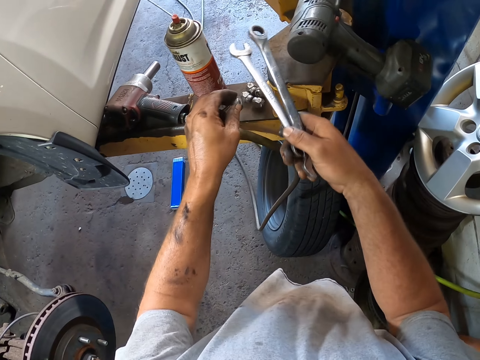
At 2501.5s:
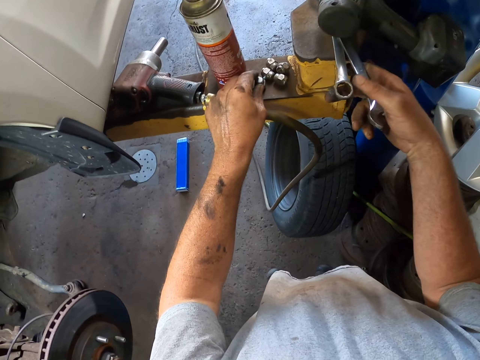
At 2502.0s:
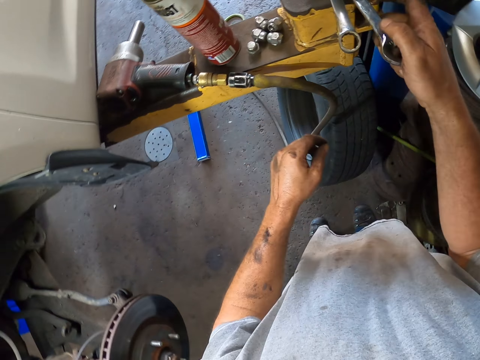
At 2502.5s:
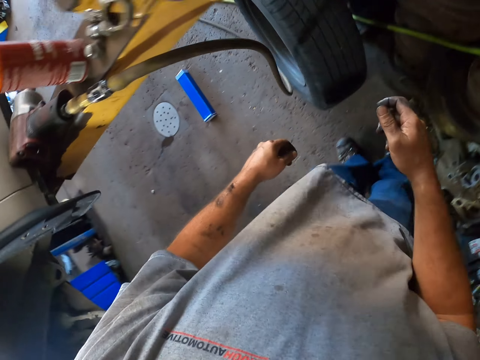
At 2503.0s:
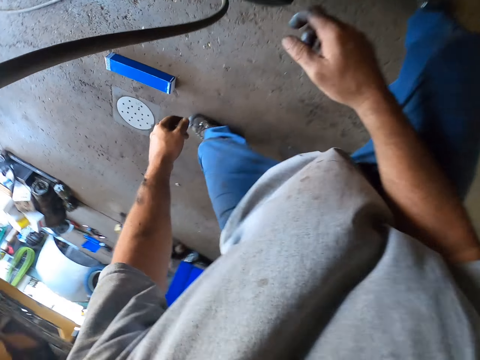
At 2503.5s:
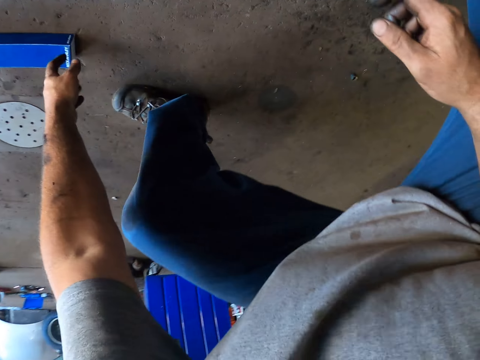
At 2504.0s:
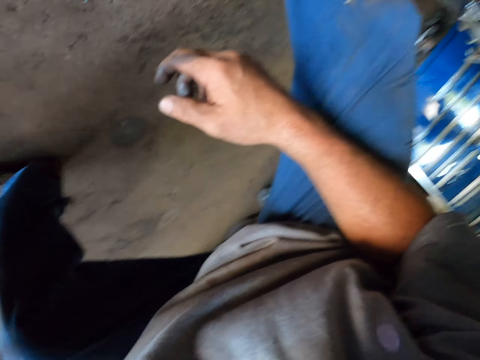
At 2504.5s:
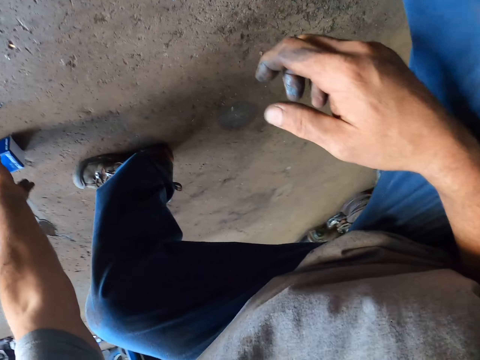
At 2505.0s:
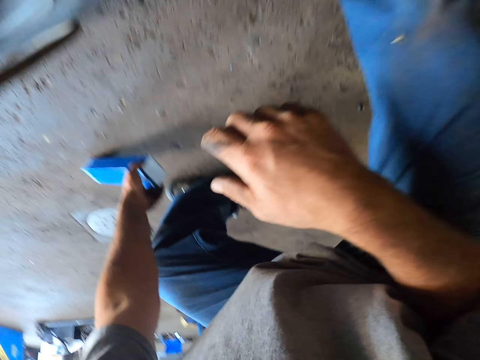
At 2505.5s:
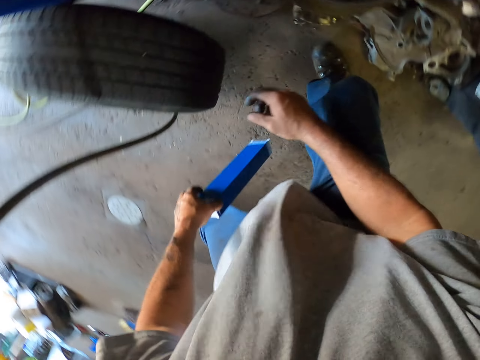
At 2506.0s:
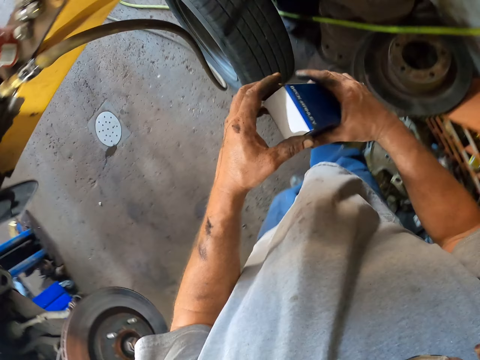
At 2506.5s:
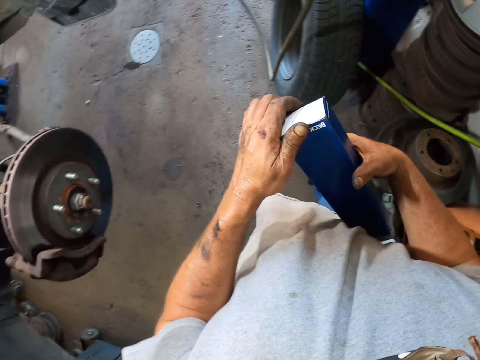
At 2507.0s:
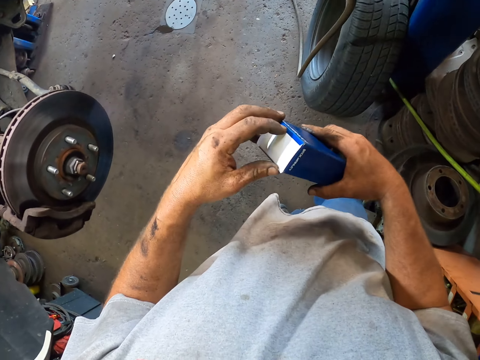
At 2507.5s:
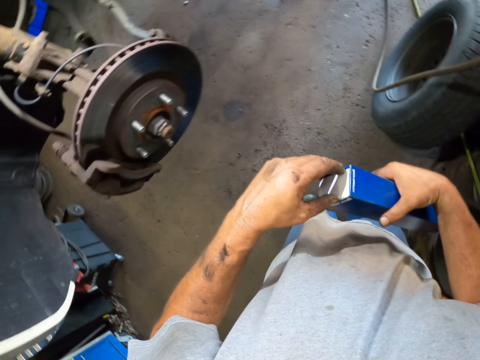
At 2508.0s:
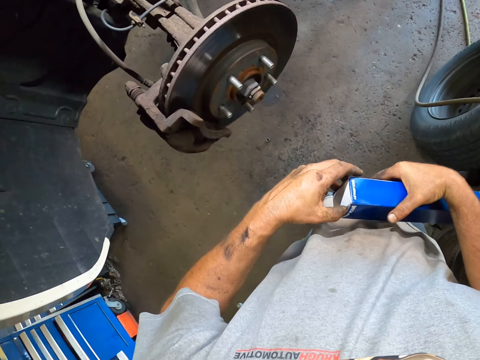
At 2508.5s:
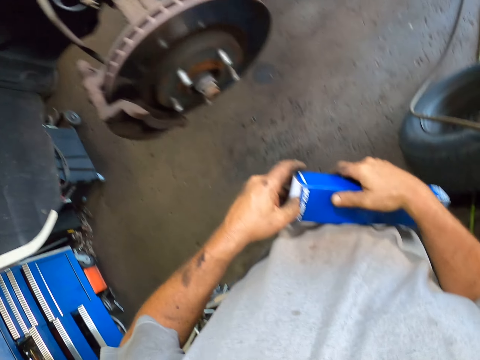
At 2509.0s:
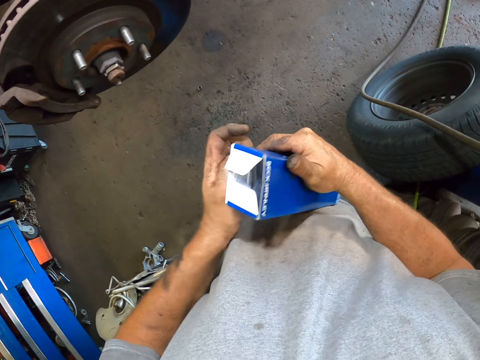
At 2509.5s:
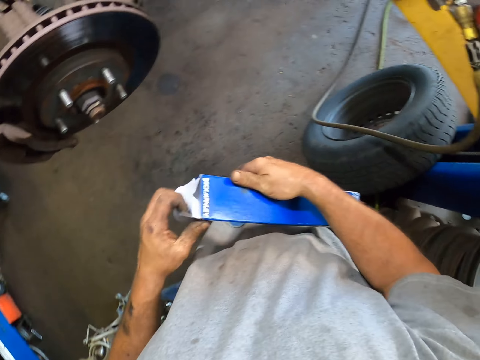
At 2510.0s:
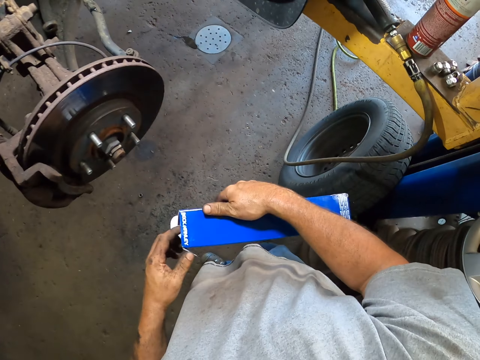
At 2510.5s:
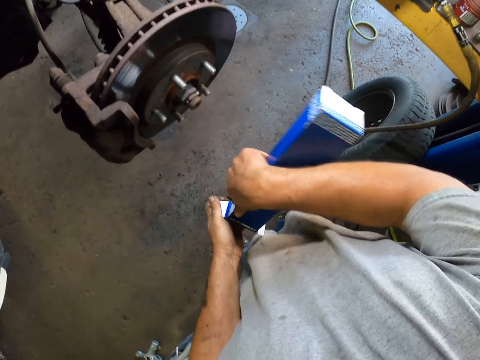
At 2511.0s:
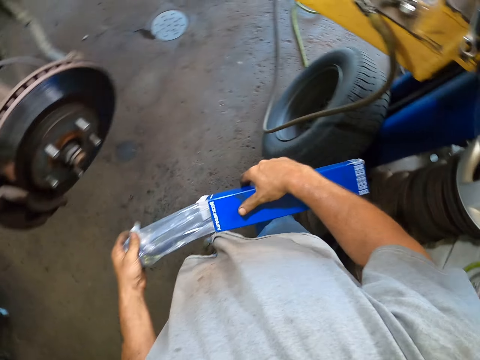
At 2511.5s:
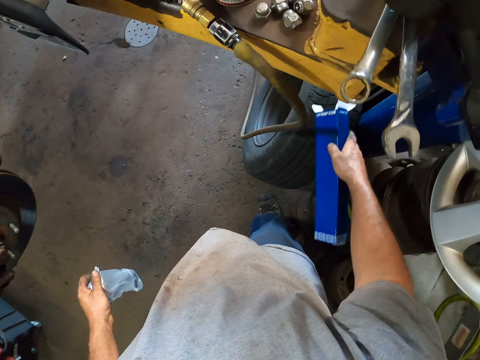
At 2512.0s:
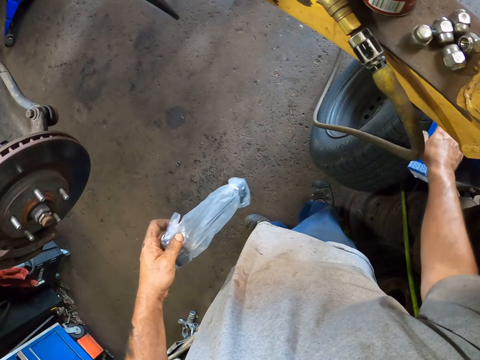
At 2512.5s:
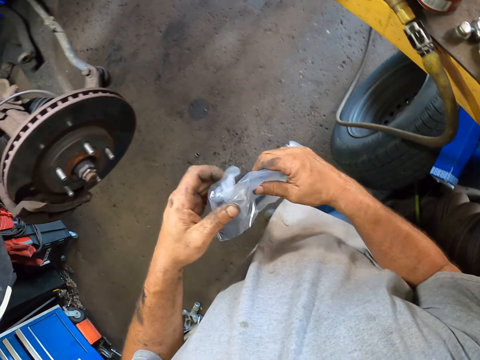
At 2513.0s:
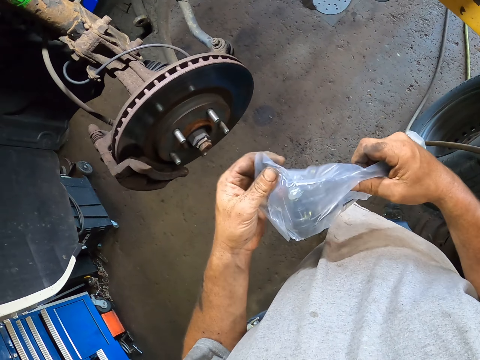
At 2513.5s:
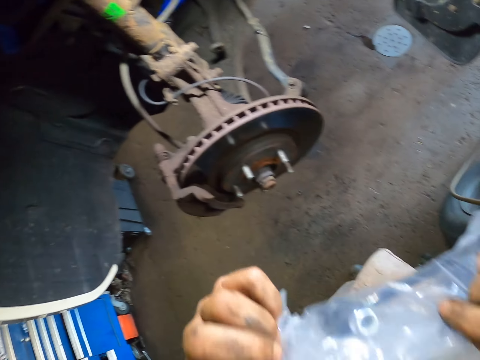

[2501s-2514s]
The camera wearer arranges the nut on the car lift. They pick something. They place the spanner and the wrench on the car lift. They pick the carton box from the floor. They open the box. They remove the metal or a plastic bag from the box. They place the box under the car lift.

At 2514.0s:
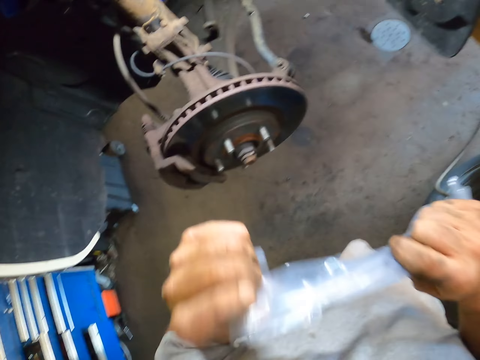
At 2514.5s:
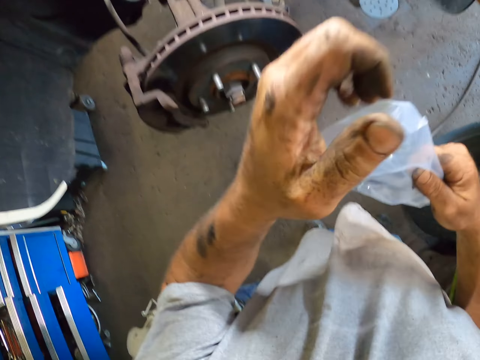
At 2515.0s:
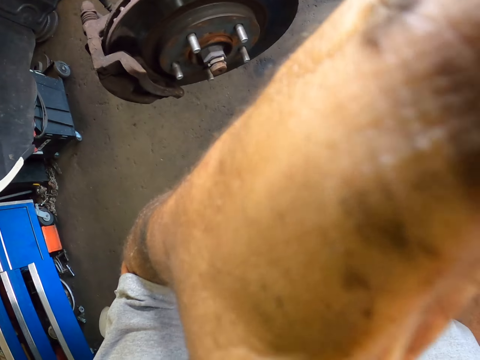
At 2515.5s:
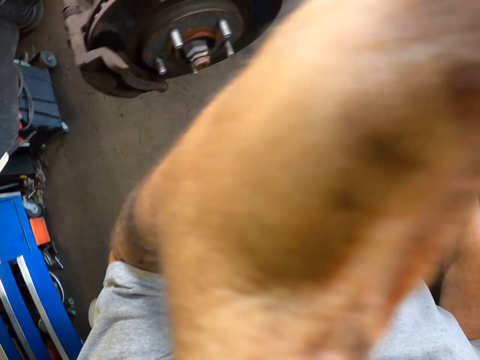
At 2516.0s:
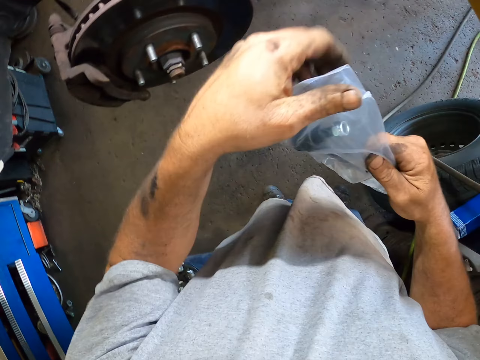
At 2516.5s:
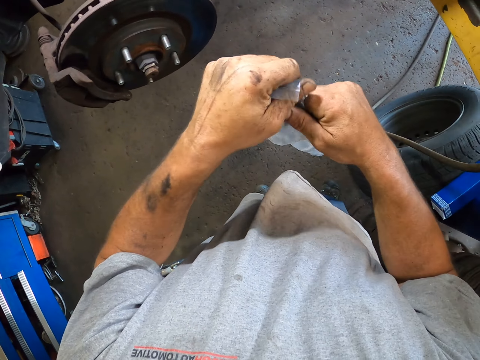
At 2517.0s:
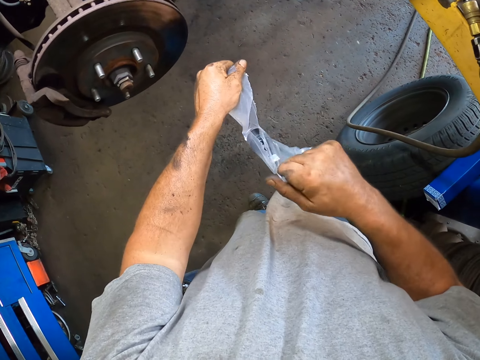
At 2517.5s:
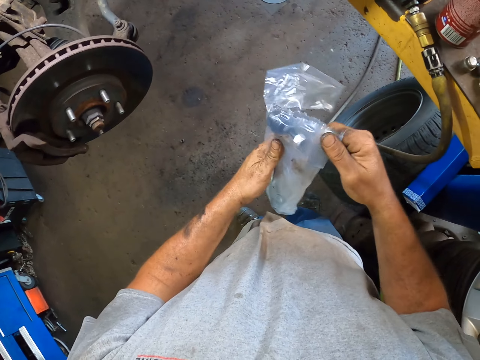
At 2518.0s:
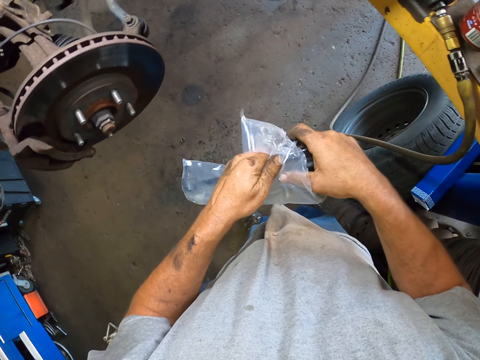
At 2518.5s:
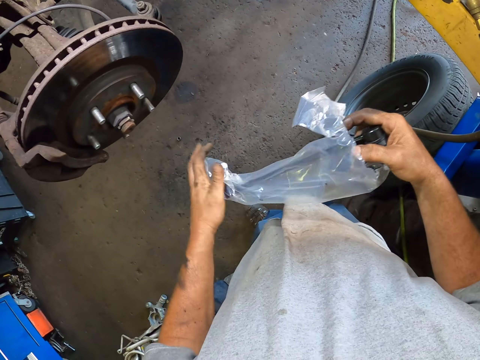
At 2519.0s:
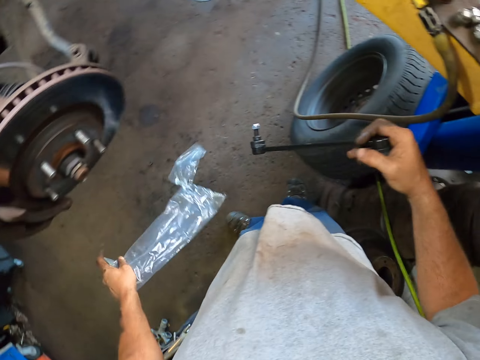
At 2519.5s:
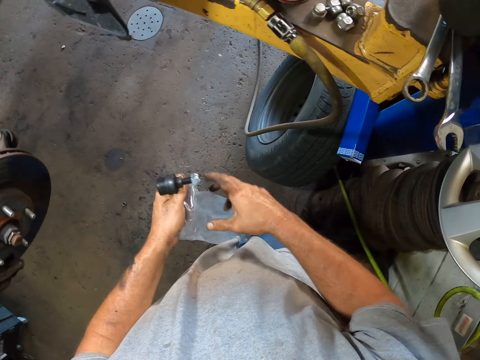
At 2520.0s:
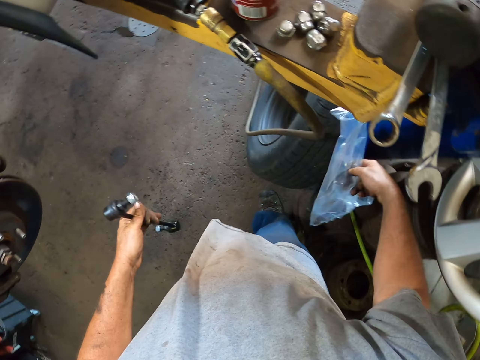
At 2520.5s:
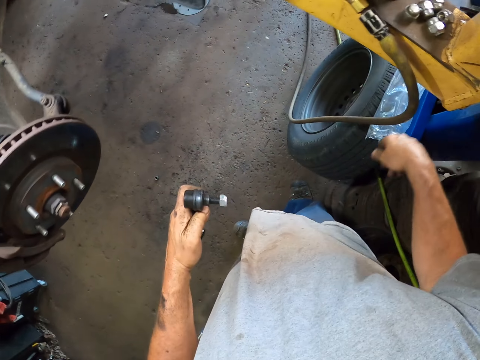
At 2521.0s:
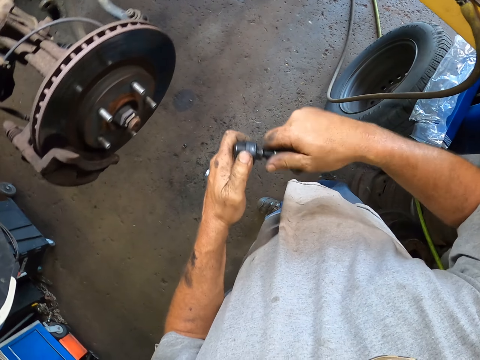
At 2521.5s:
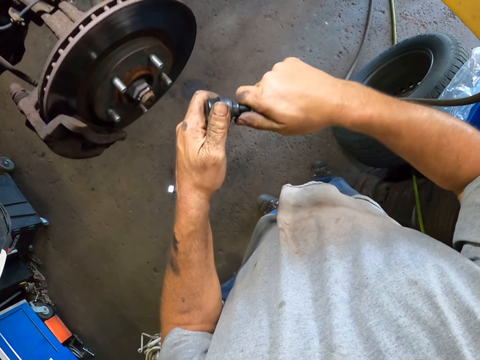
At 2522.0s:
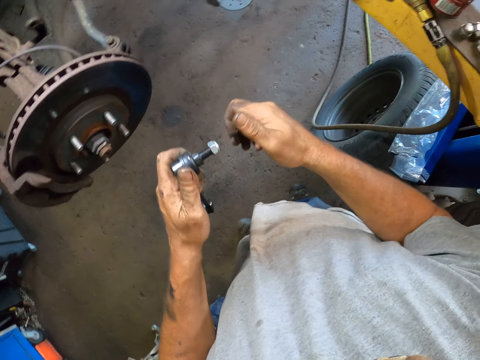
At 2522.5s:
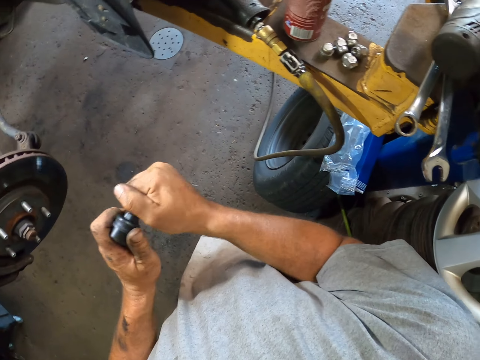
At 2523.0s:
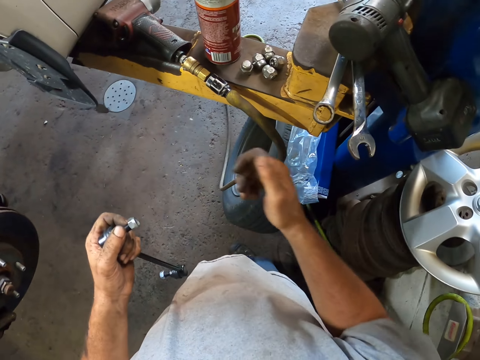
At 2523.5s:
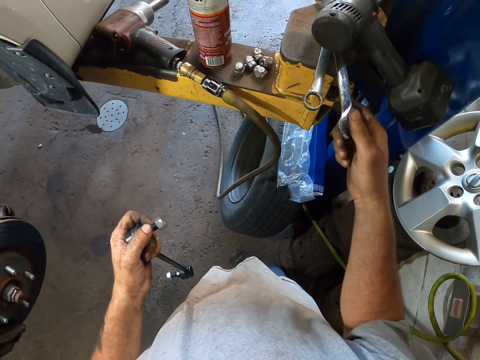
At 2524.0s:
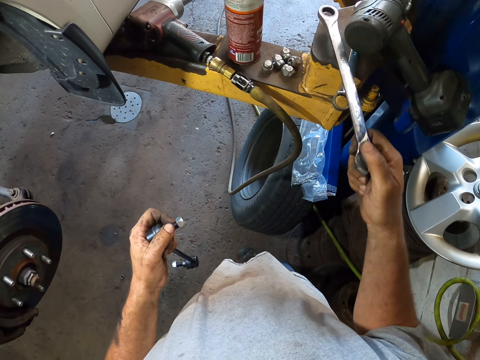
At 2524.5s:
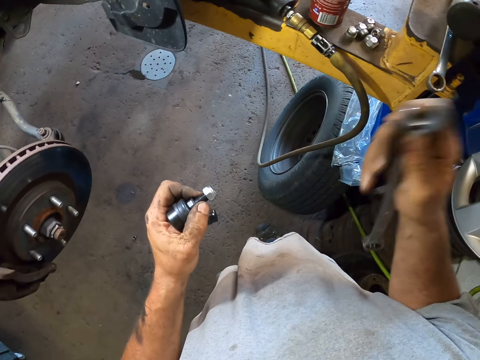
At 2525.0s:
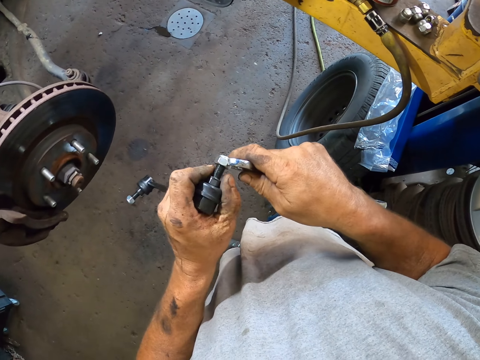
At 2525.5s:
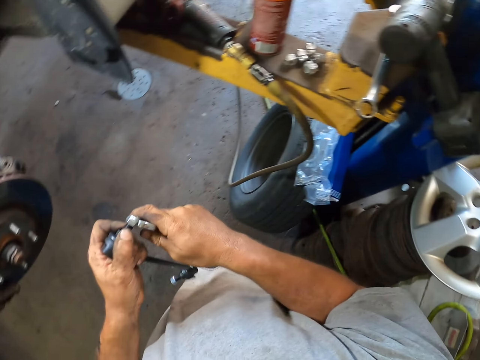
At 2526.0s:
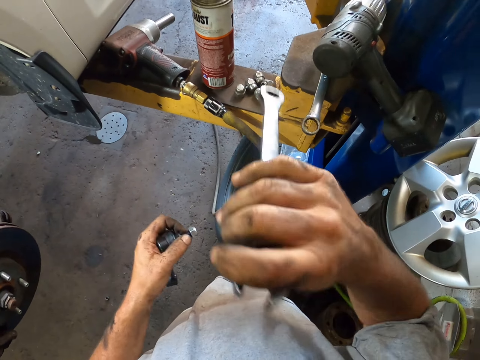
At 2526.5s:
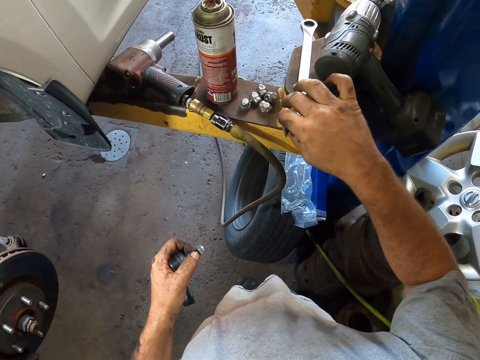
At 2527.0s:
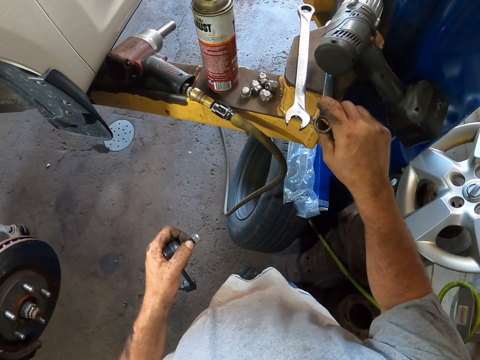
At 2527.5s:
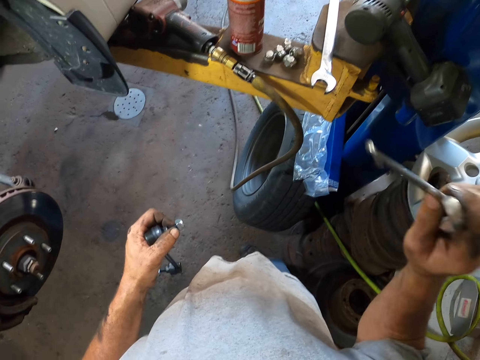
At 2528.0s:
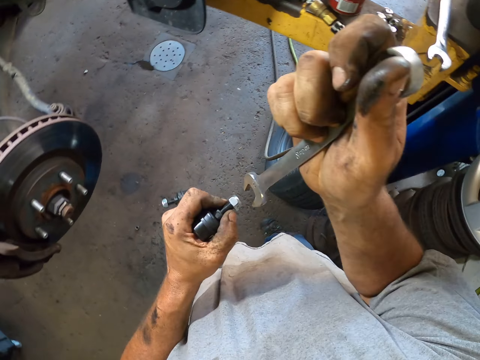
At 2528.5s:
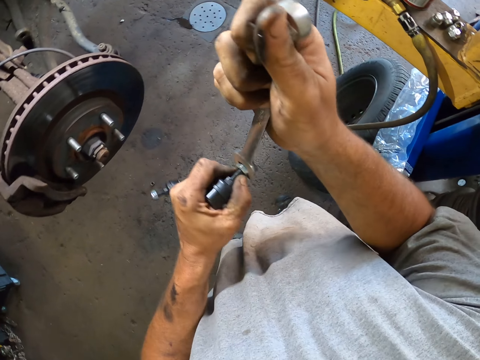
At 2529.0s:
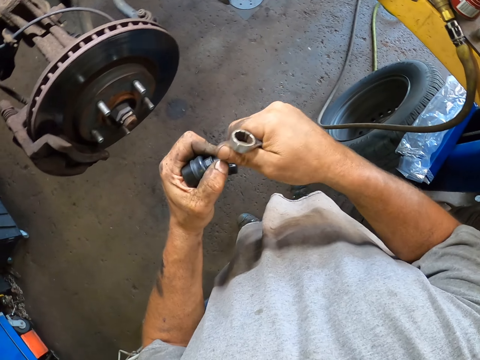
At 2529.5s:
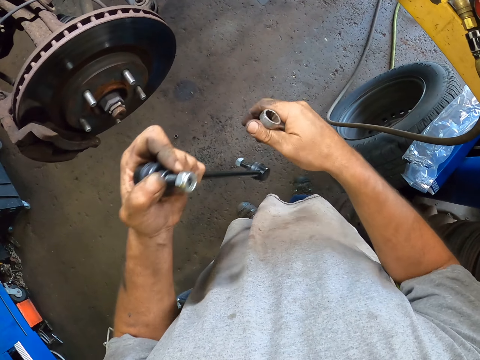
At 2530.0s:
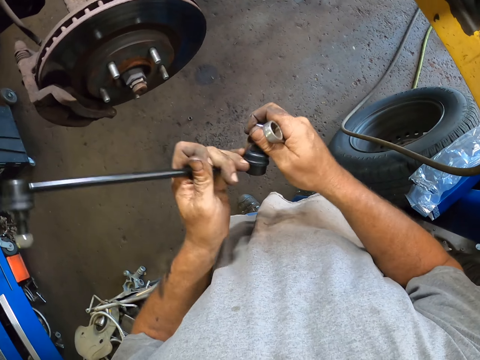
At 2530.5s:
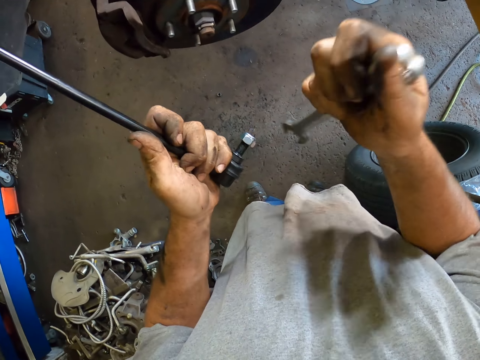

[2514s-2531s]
The camera wearer tears the paper with his teeth. He adjusts the camera. He tears the paper with his hand. He removes the metal from the paper. He places the paper under the car lift. He loosens the nut on the metal with his hand. He picks the wrench from the car lift. He loosens the nut on the metal with another wrench. He places the wrench on the car lift. He picks the wrench from the car lift. He loosens the nut on the metal with another wrench.
